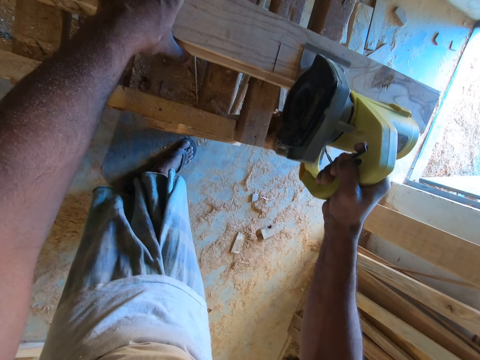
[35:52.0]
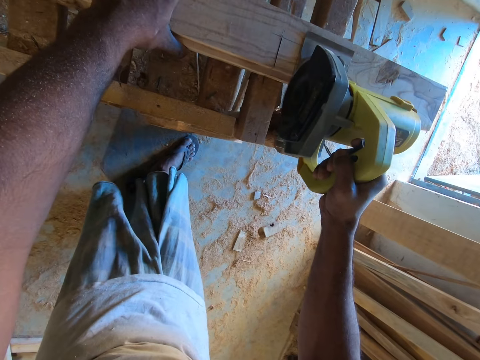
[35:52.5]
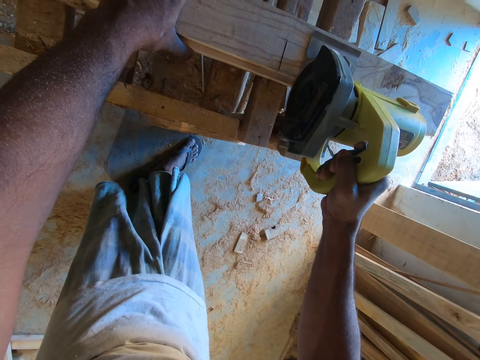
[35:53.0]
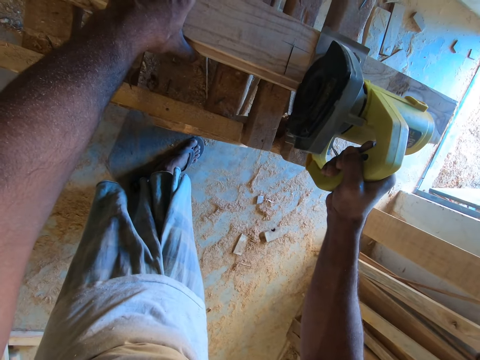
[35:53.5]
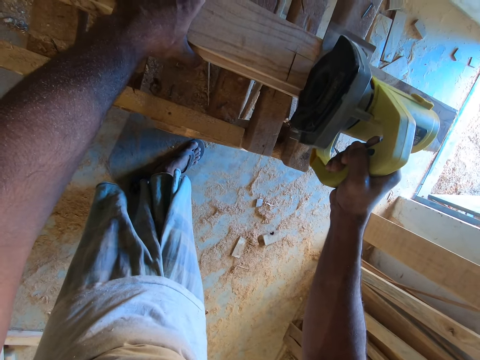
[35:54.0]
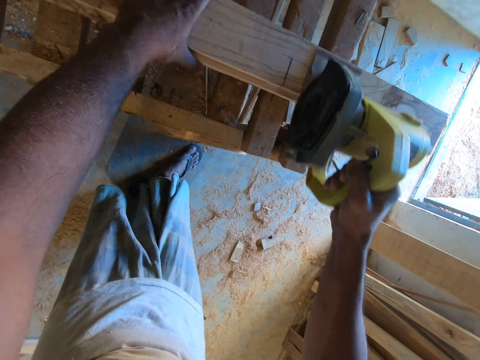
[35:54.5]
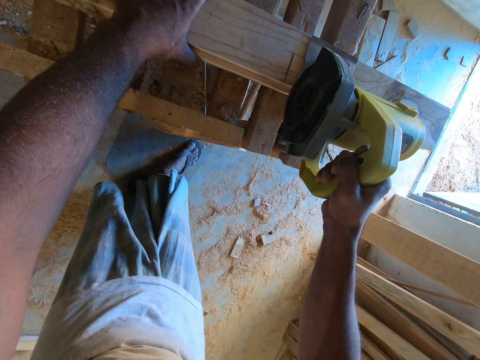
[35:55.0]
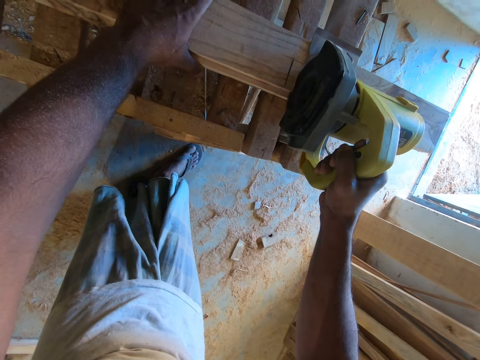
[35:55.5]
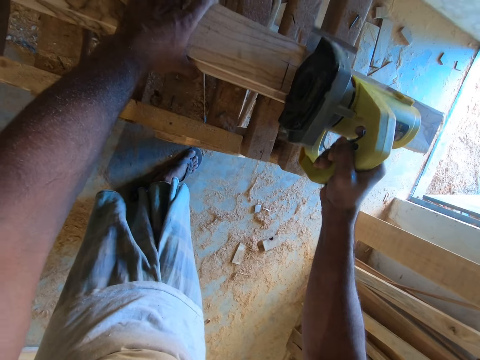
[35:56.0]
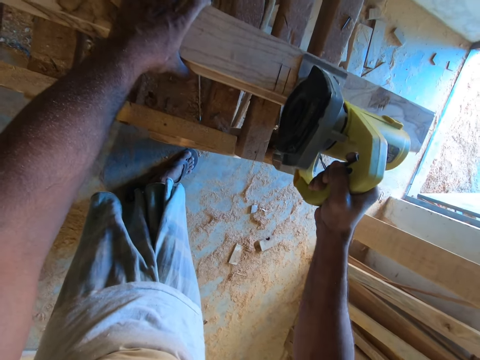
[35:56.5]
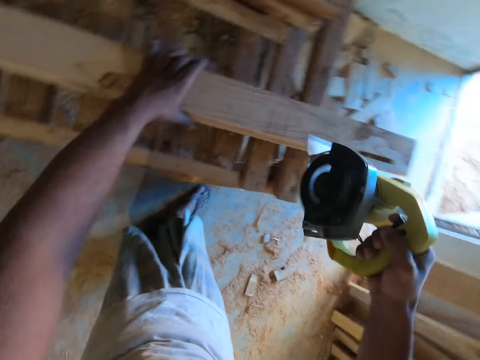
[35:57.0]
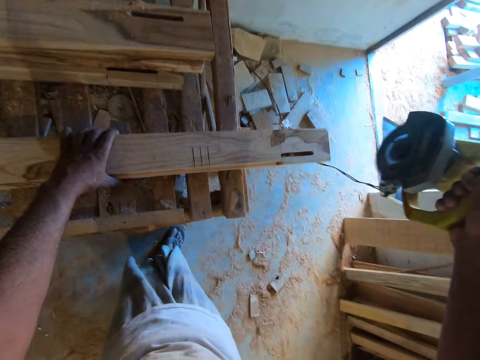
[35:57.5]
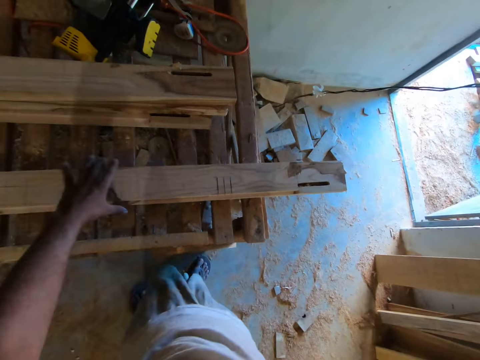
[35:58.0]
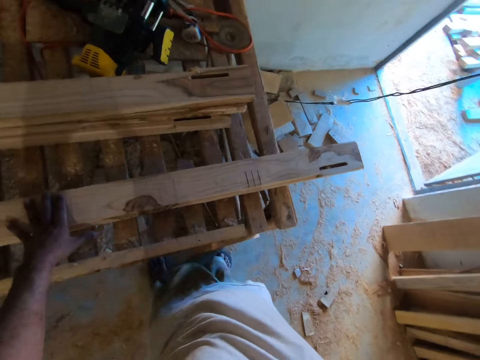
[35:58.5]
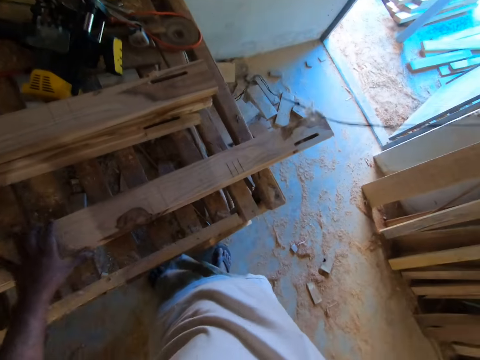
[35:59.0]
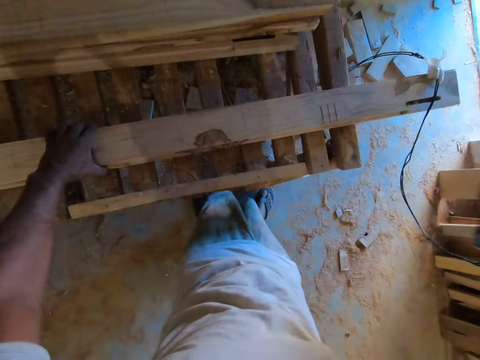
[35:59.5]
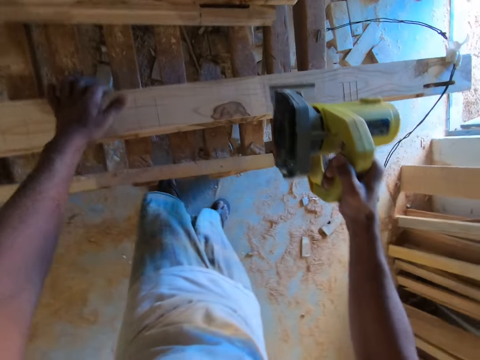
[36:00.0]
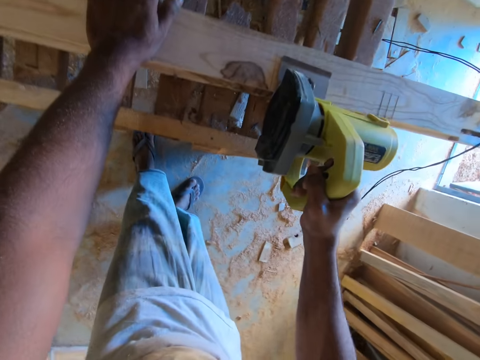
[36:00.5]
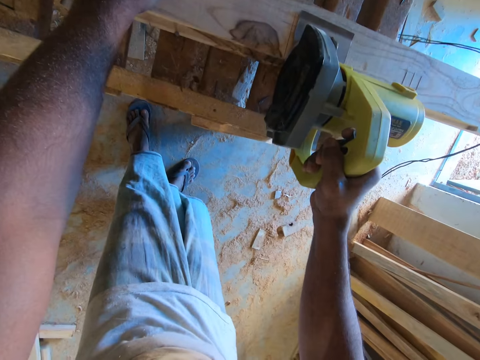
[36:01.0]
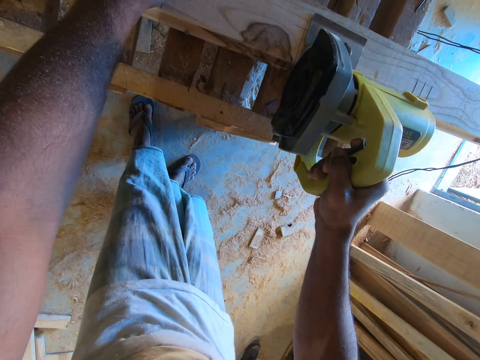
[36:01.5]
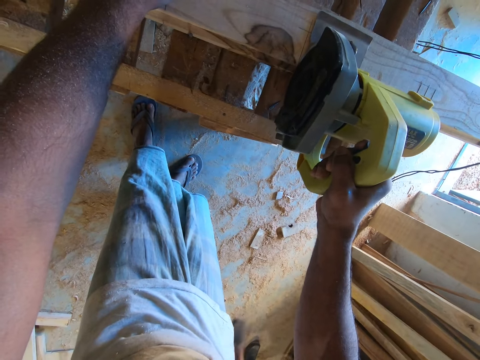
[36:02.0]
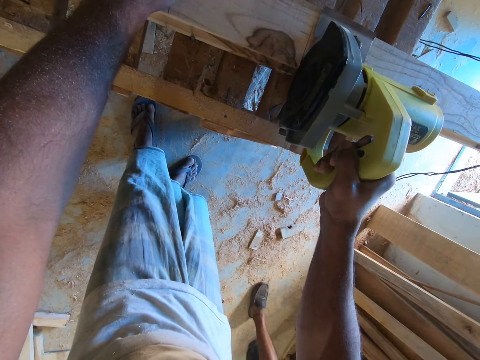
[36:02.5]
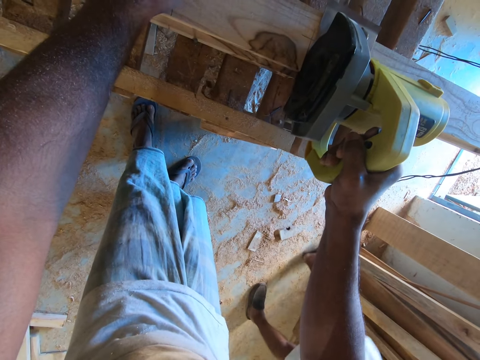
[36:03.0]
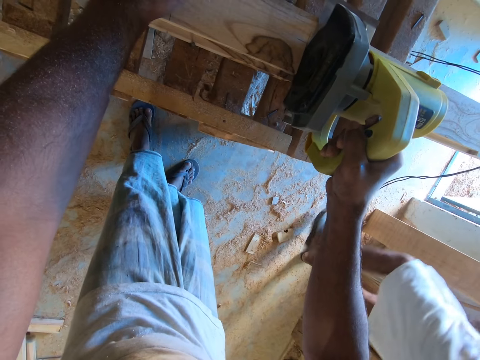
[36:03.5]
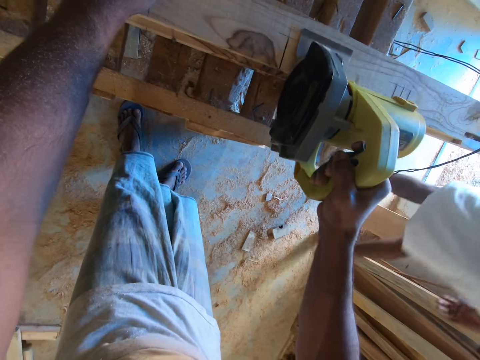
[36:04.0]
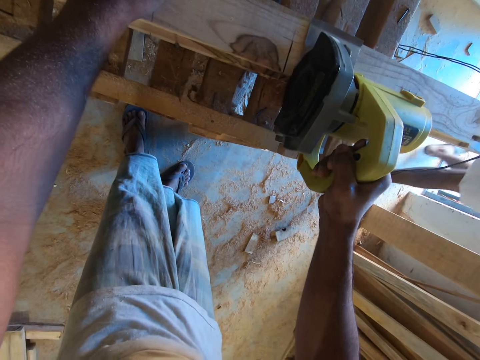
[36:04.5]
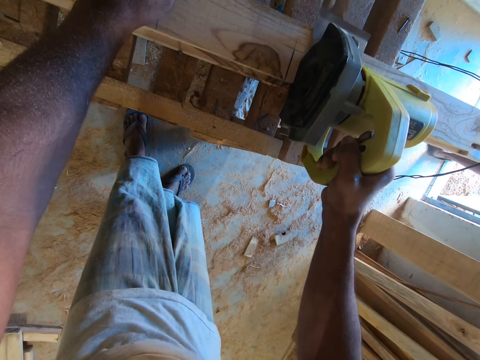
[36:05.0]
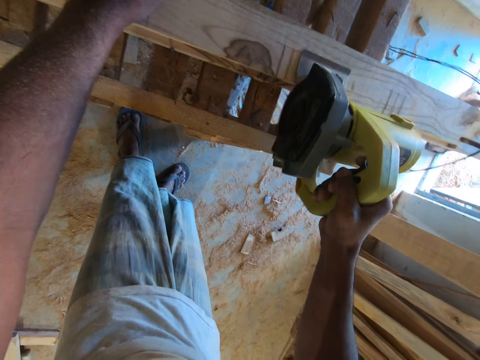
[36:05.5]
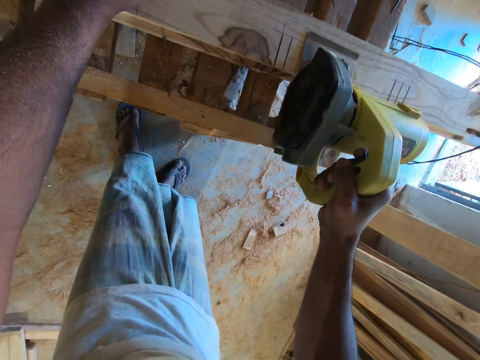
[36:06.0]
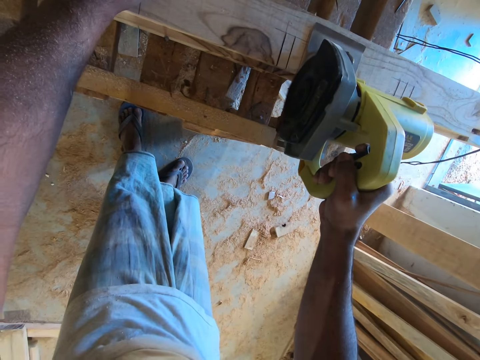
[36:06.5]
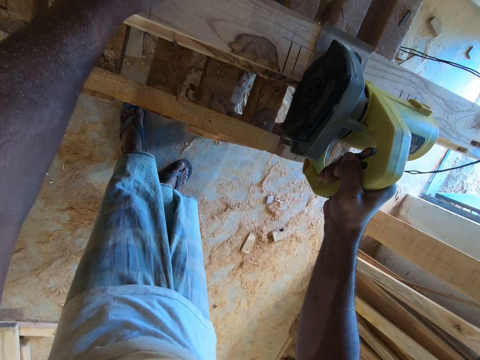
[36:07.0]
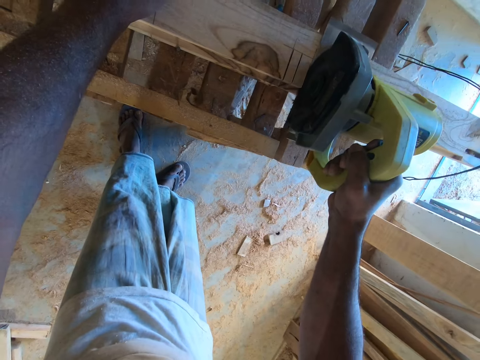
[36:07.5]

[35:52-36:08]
The camera wearer lifts the circular saw. They move the wood. They mark the wood. A man walks out of the workshop. The man walks around.

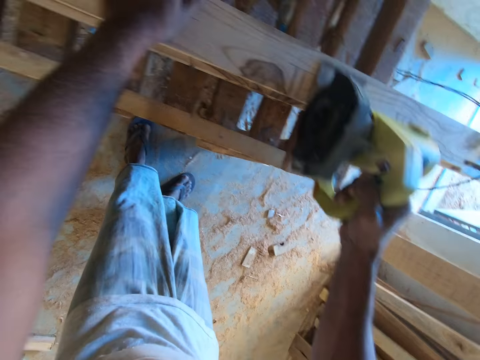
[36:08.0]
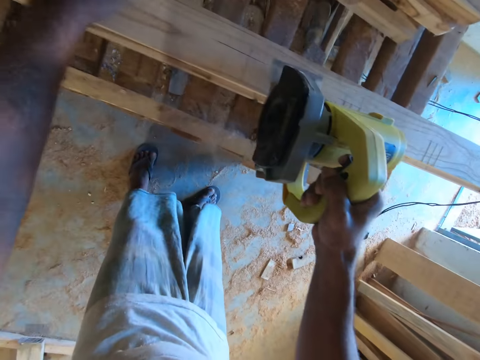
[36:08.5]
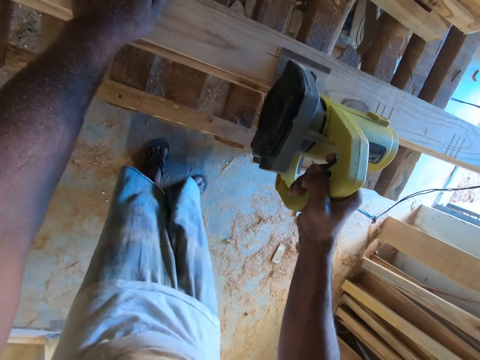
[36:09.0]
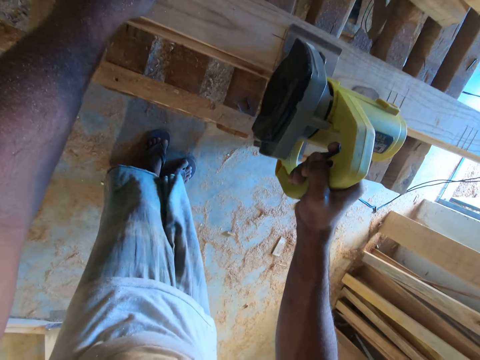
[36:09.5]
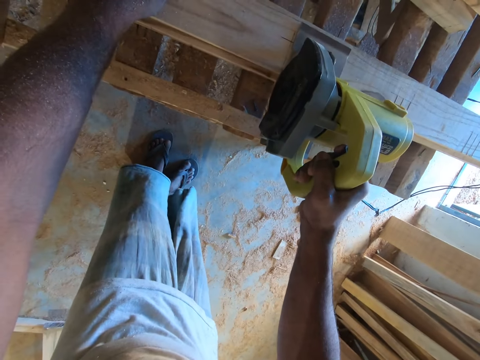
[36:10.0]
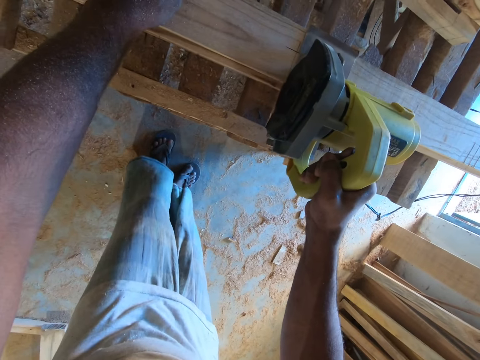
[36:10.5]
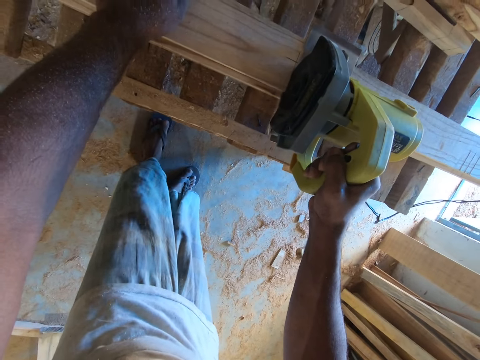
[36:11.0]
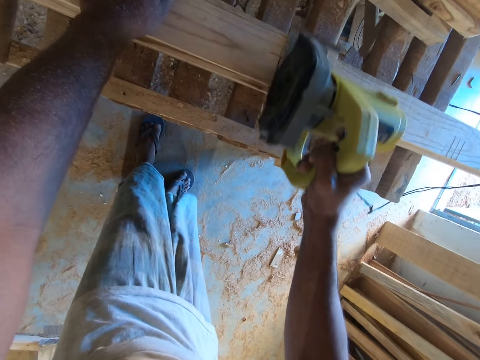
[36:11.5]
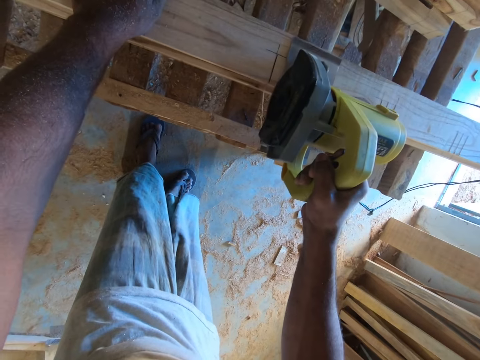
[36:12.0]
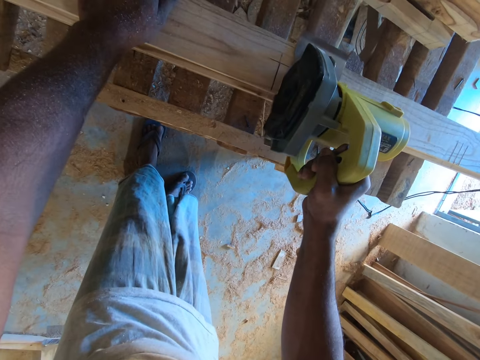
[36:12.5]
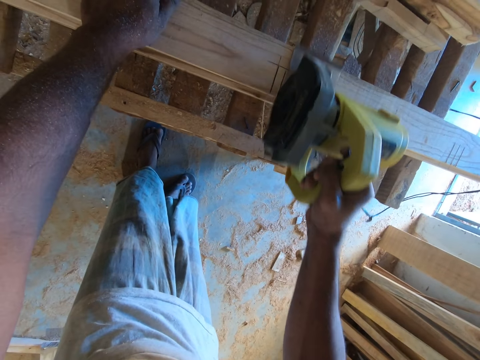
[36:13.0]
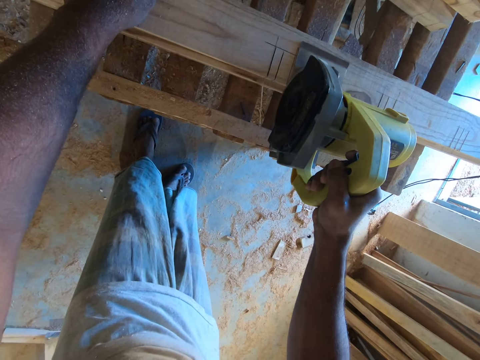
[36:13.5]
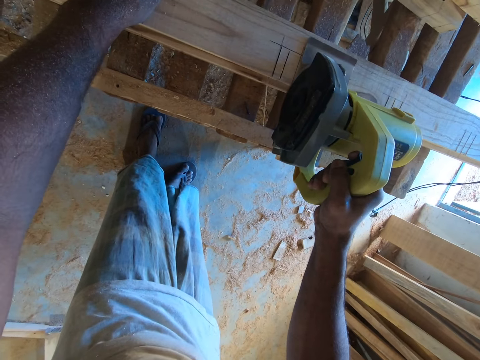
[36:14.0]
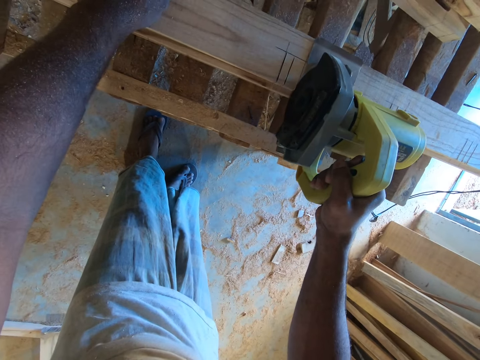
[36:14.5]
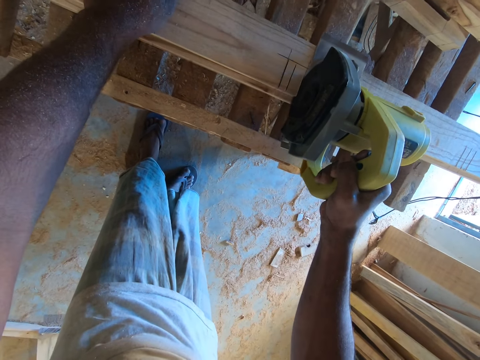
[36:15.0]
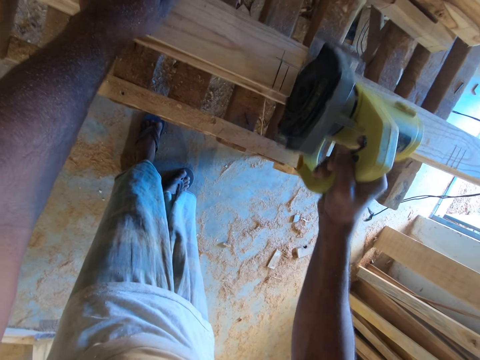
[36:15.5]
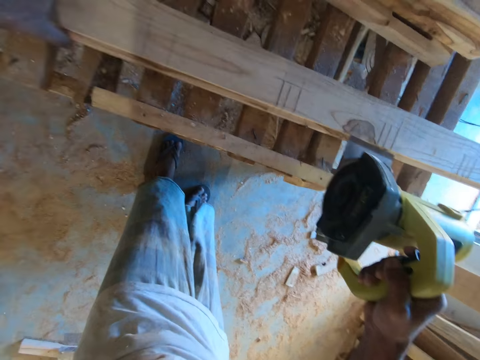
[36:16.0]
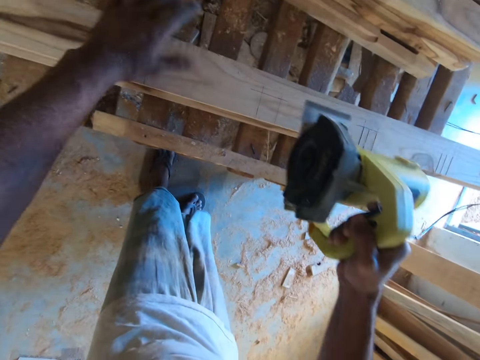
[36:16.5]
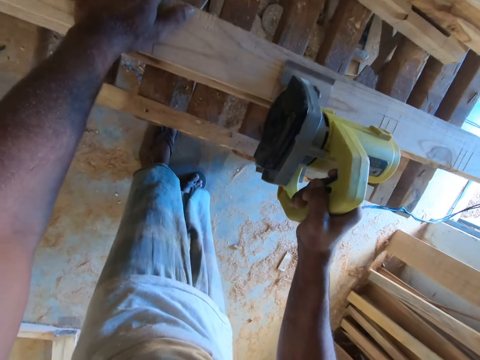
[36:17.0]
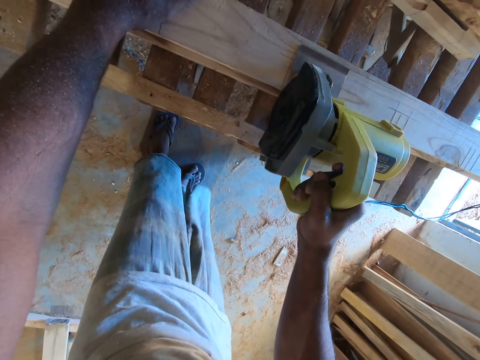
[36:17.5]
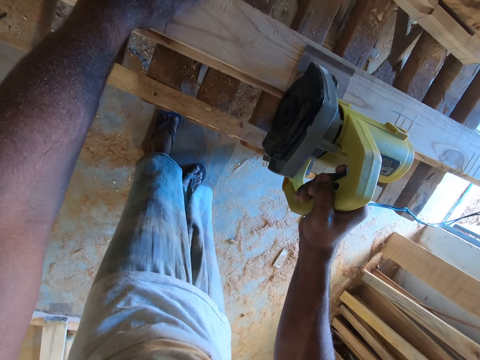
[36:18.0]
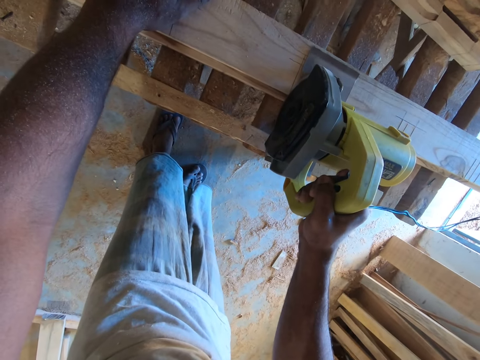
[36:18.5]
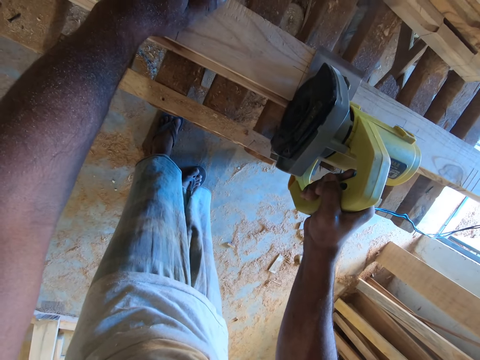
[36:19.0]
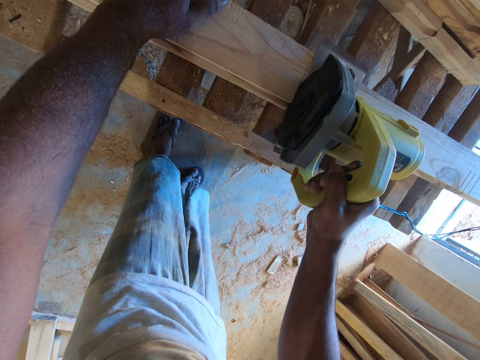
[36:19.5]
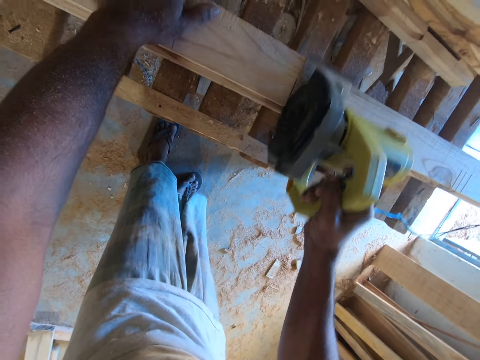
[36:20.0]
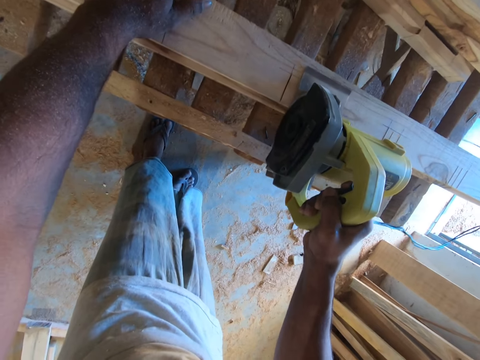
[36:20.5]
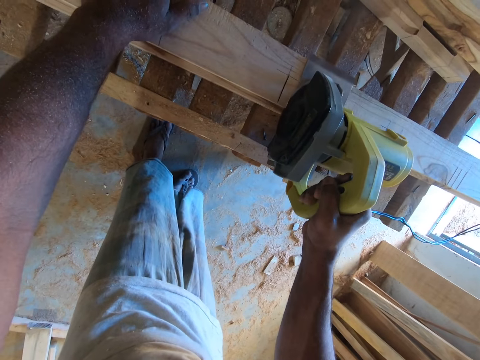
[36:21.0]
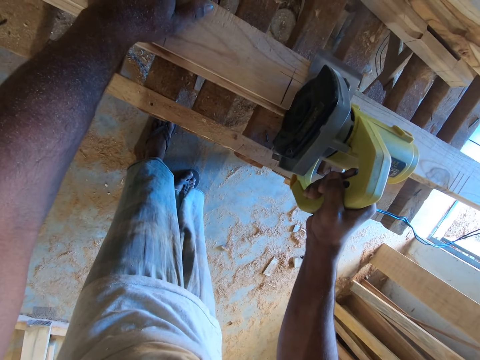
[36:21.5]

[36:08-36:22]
The camera wearer slides the wooden plank on the rack deck with his left hand. He places his left hand on the wooden plank. He marks the wooden plank with the wood cutter in his right hand. He cuts the wood with the wood cutter.
